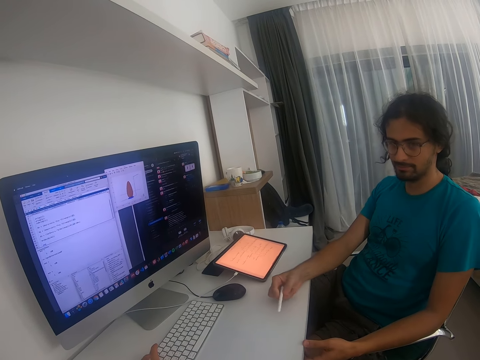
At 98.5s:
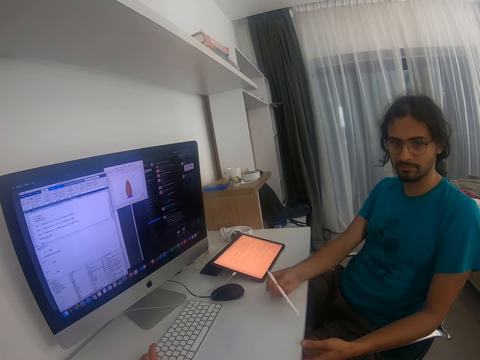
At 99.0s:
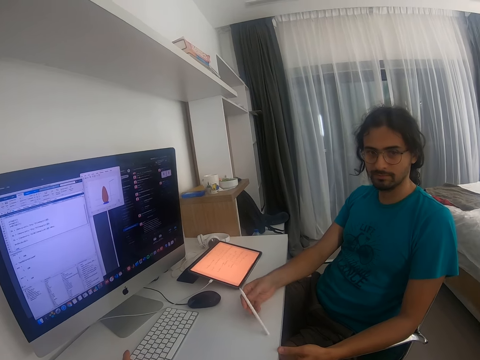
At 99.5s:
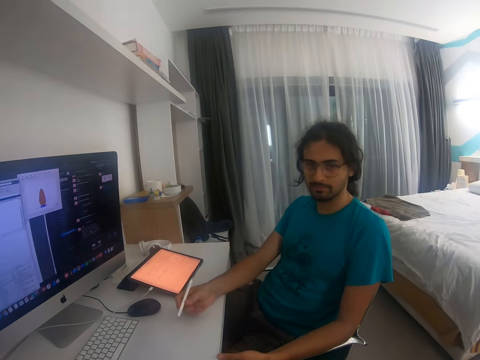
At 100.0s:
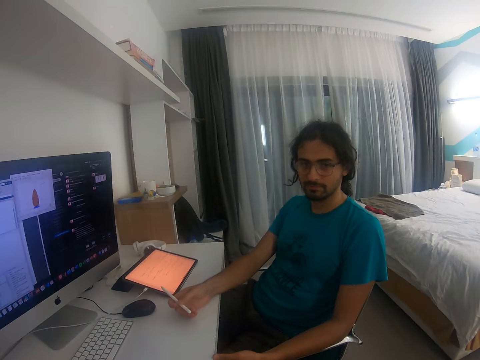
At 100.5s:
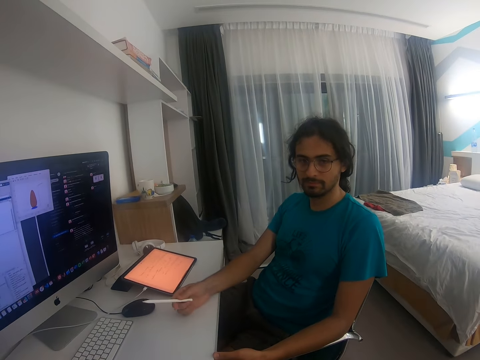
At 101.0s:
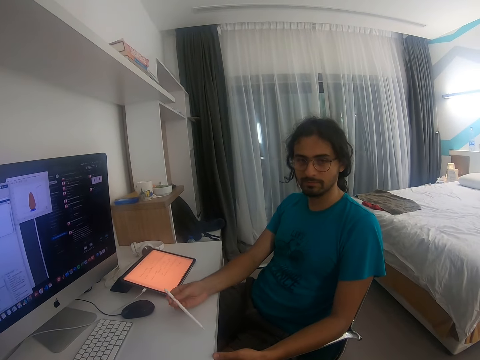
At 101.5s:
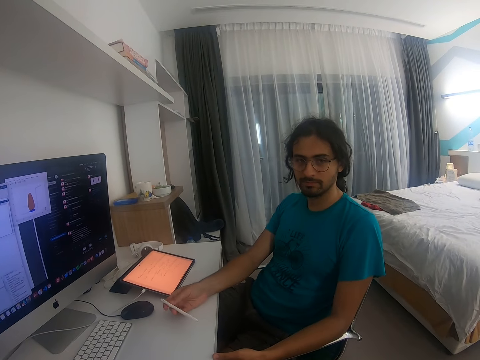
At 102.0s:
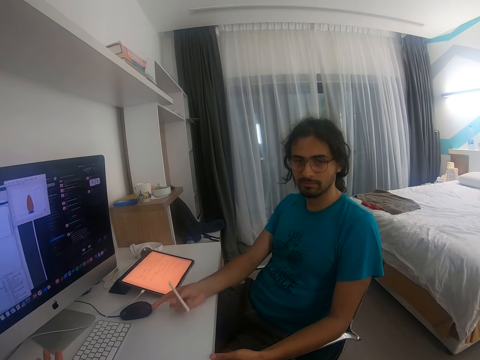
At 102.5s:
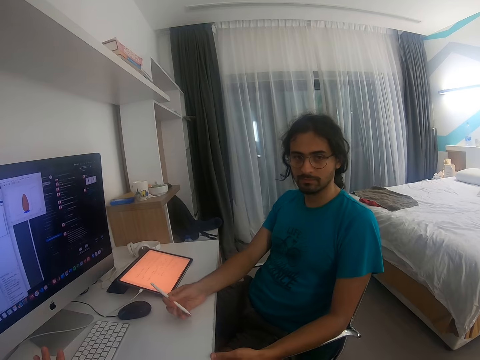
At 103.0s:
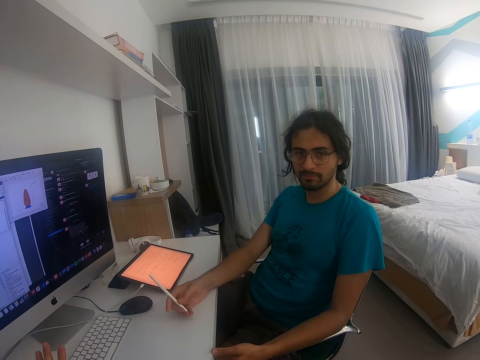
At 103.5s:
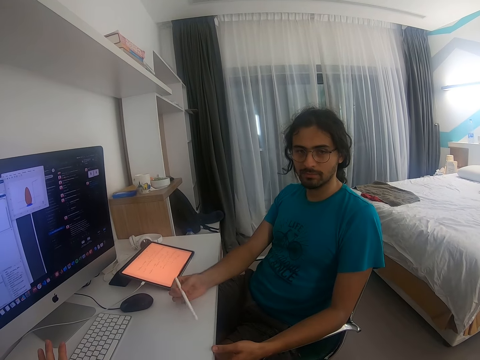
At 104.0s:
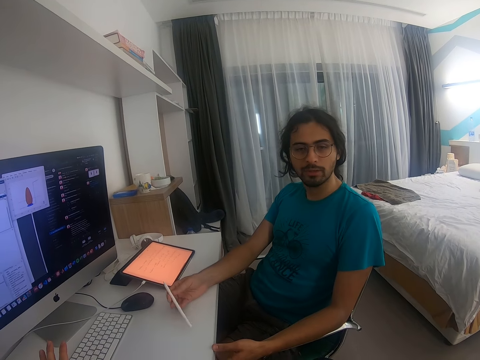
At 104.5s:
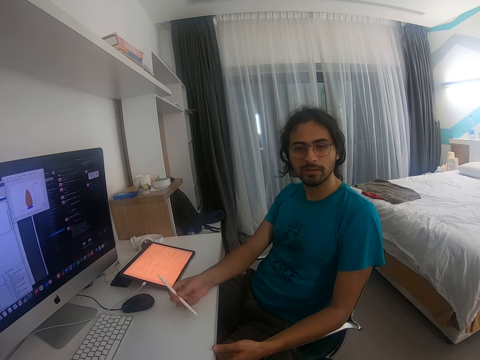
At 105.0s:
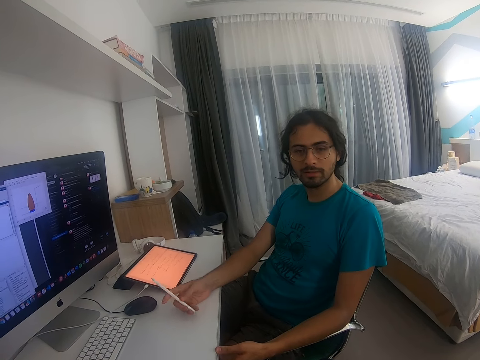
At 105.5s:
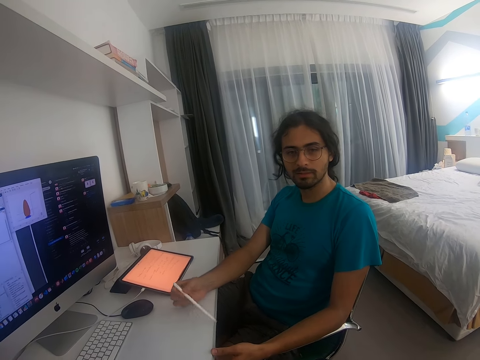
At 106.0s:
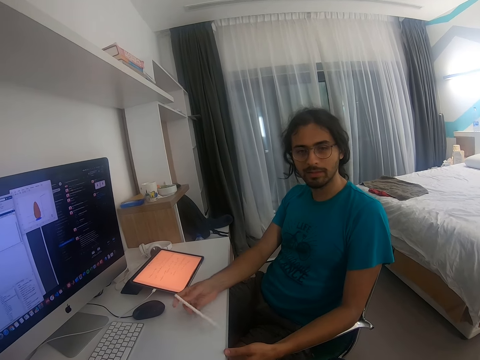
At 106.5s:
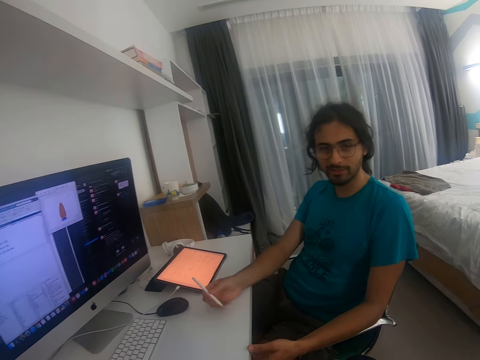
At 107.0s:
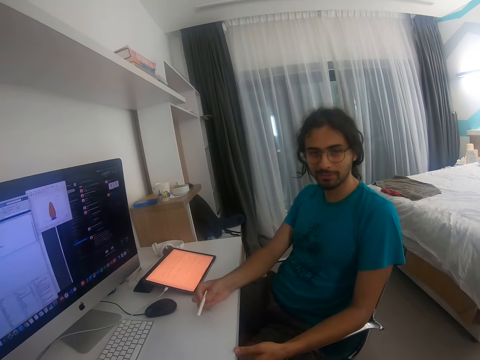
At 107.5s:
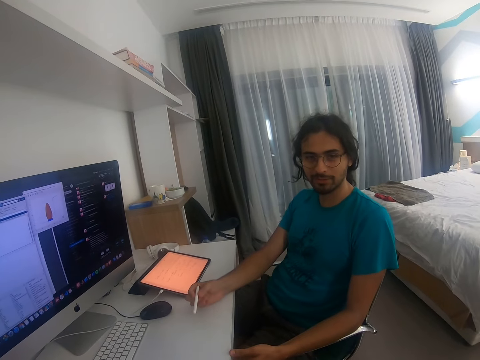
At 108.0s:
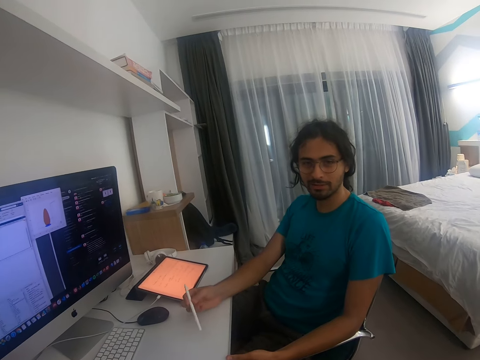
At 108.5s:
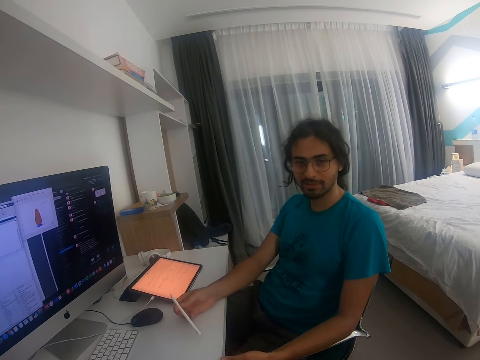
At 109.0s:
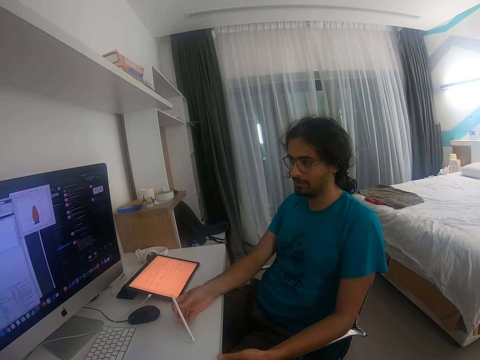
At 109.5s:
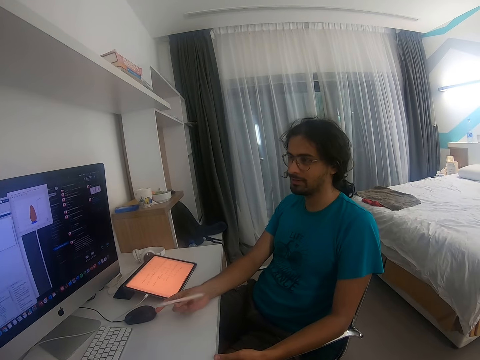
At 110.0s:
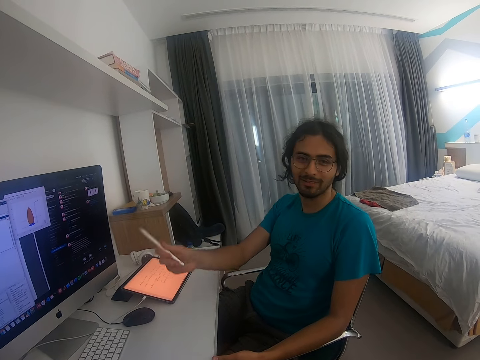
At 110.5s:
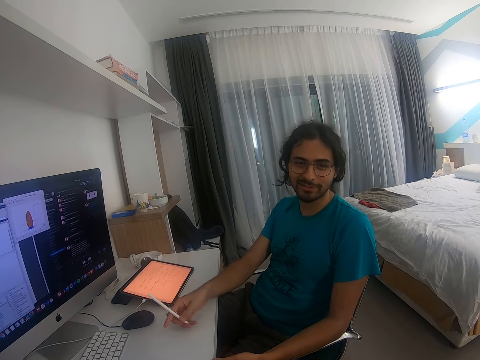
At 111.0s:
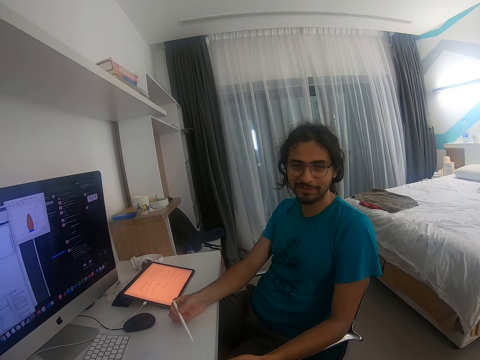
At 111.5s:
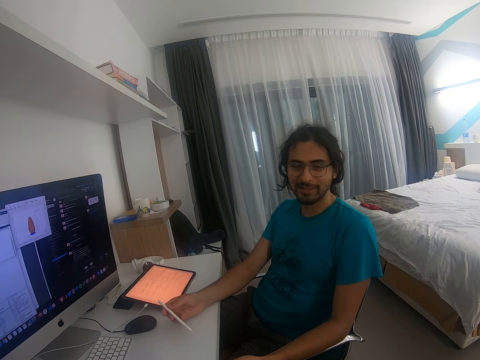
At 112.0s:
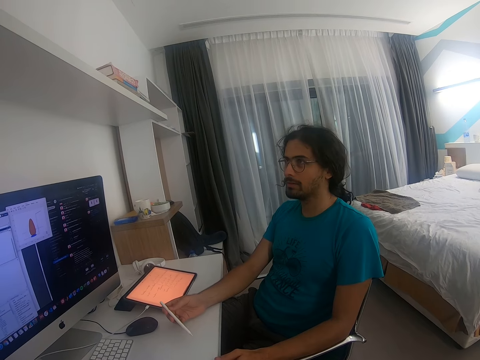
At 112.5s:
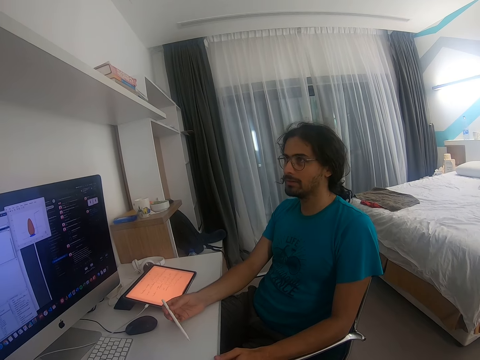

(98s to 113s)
A person looks at another person. A man converses. The first person rotates the touch pen.

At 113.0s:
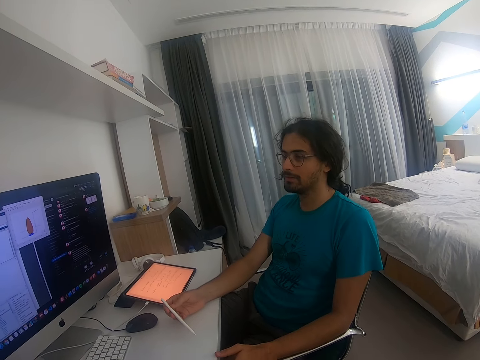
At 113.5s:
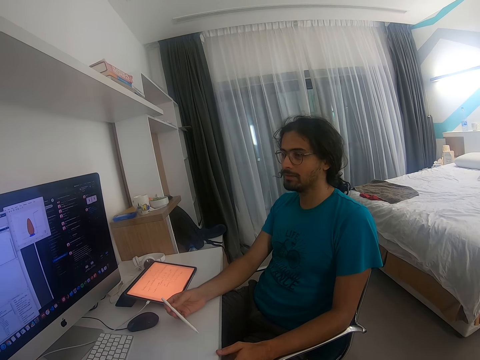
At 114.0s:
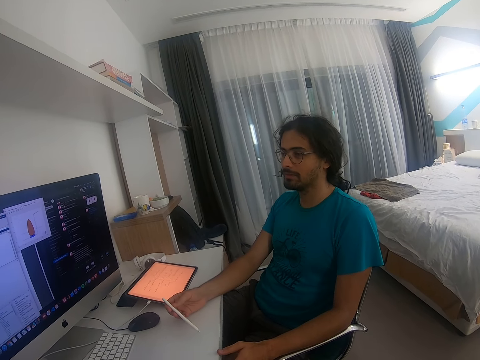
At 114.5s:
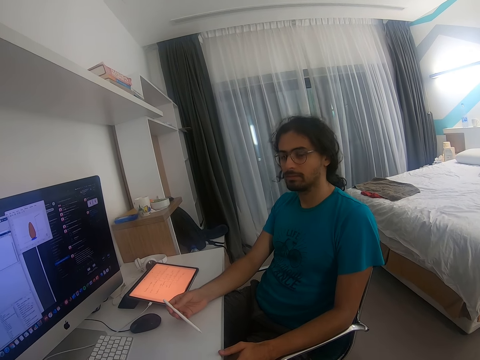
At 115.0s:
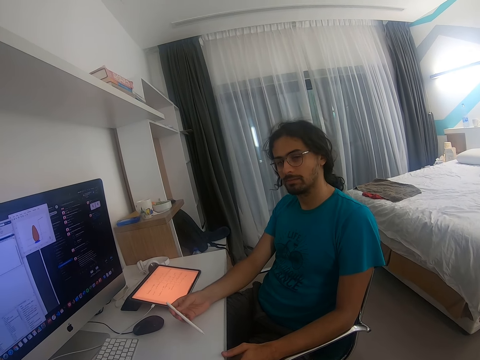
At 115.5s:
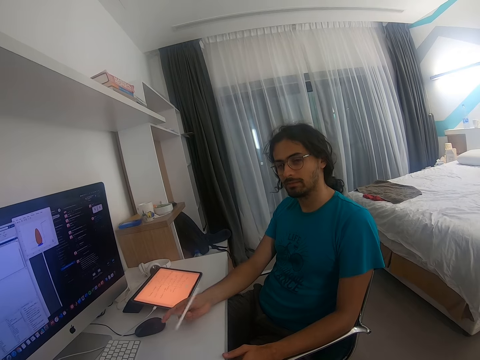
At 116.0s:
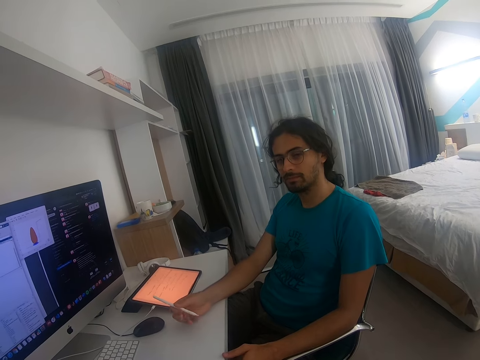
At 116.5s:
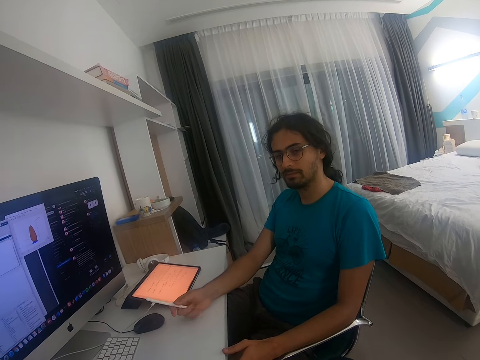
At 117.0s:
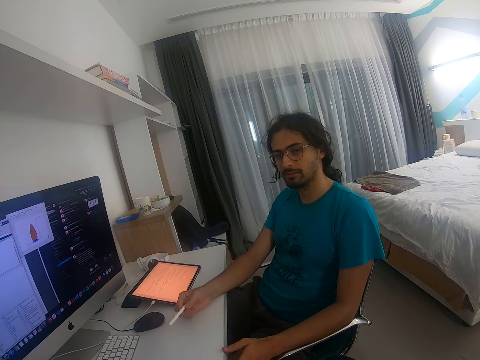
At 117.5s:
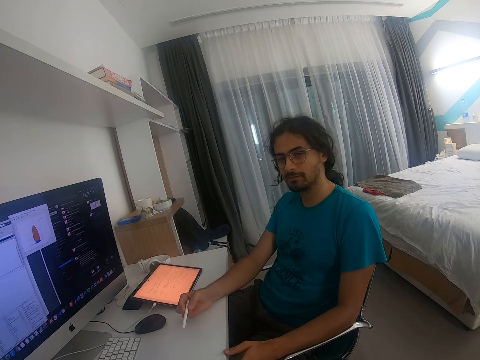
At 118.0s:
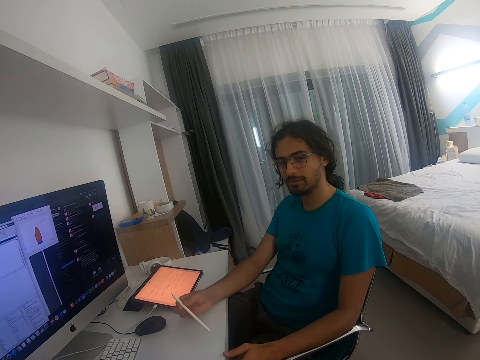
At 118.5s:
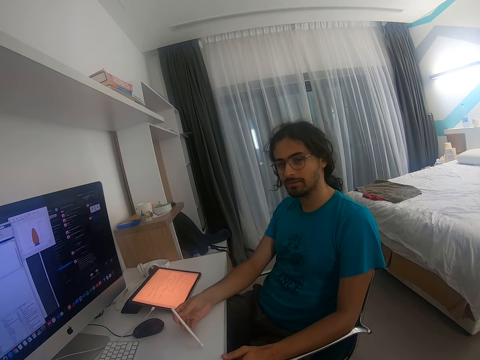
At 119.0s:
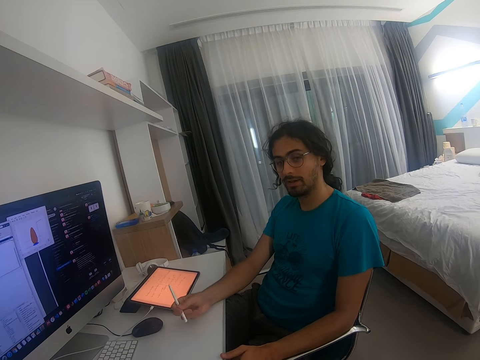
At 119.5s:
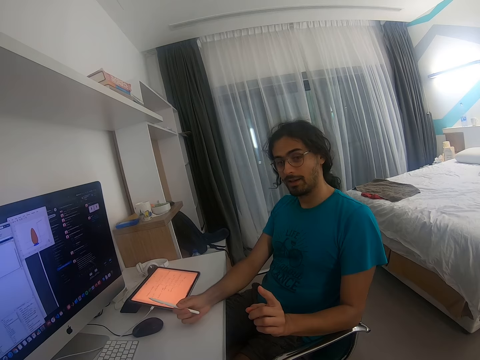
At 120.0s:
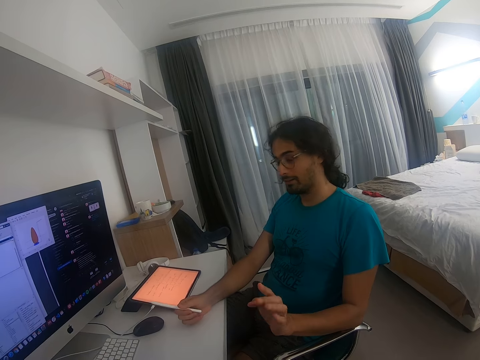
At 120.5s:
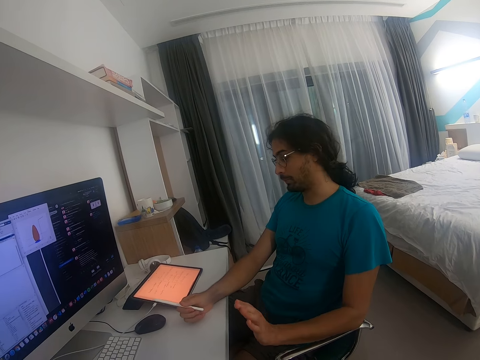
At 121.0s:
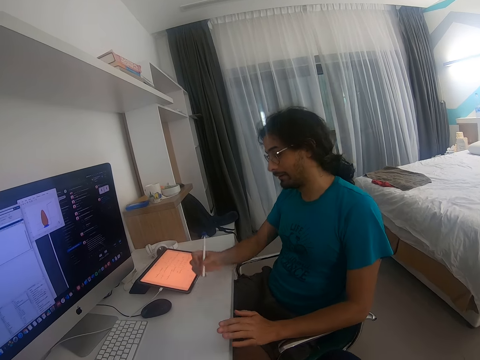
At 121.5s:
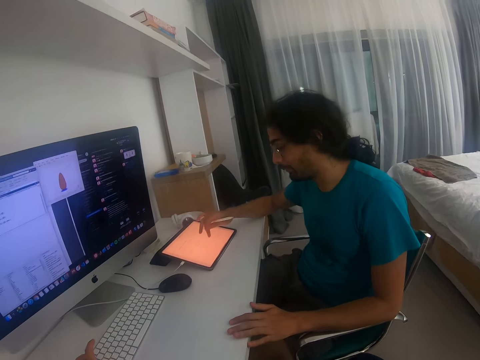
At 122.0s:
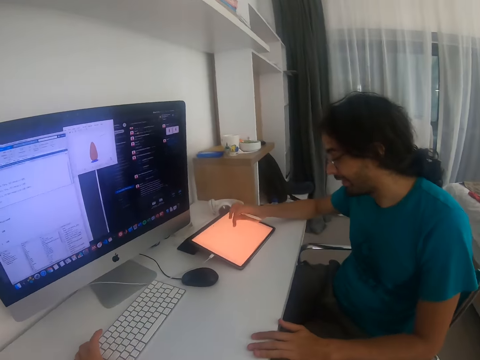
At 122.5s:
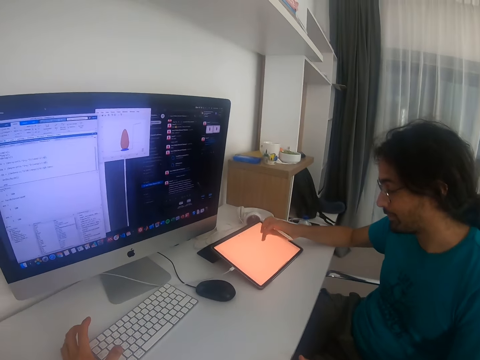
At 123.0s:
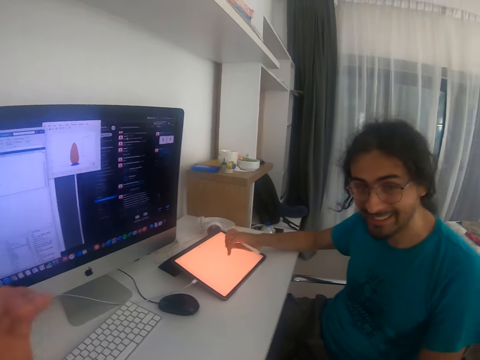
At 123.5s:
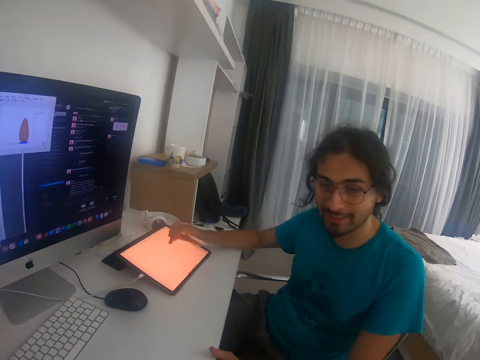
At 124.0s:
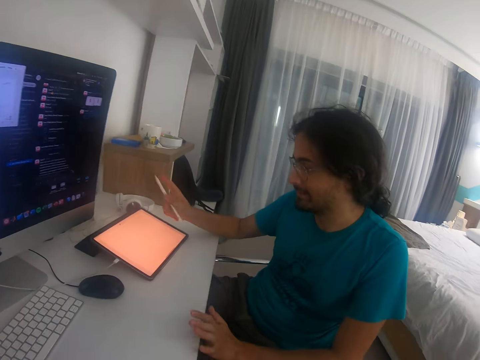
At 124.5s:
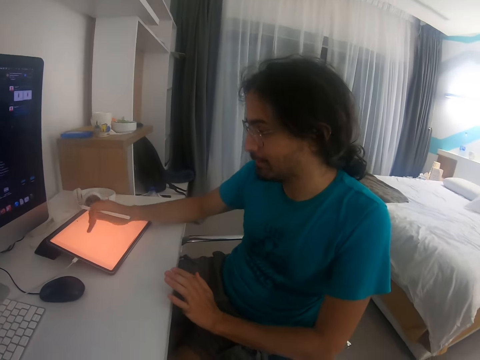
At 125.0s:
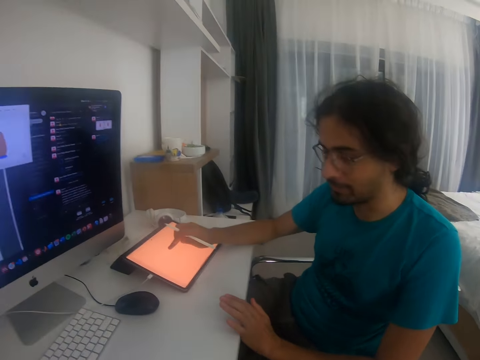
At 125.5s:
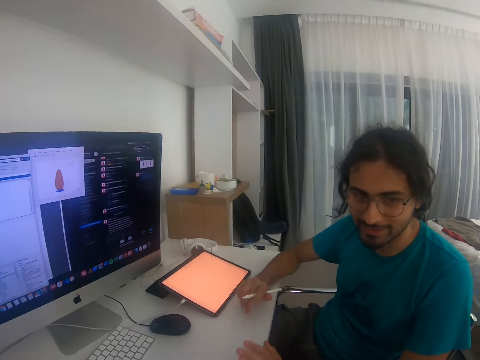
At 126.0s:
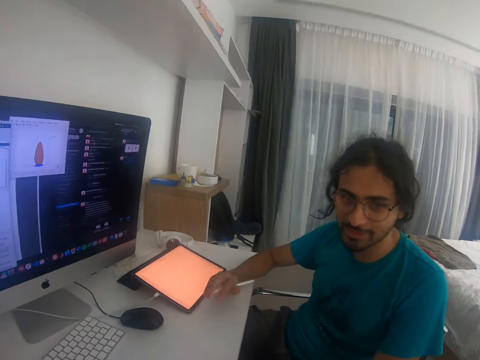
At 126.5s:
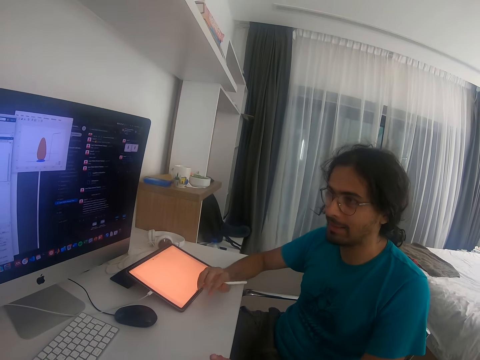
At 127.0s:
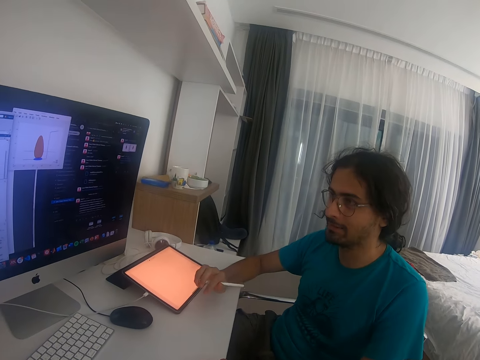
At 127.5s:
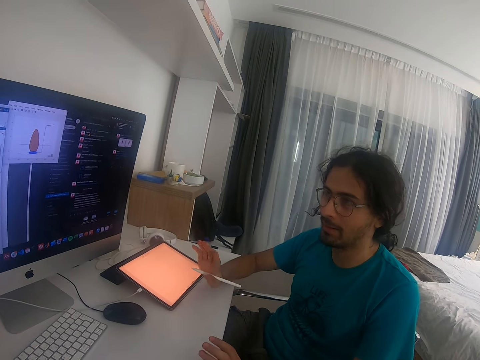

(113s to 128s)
A man holds the touch pen. The camera wearer converses. The man points to something, touches the tab and converses. The man operates on the tablet and holds the touch pen.
